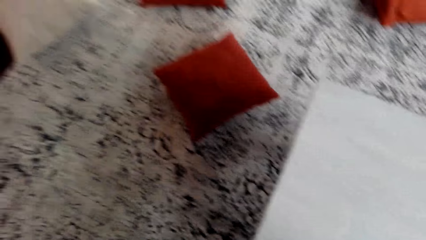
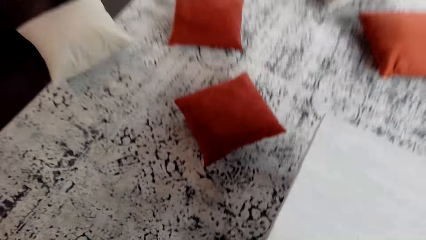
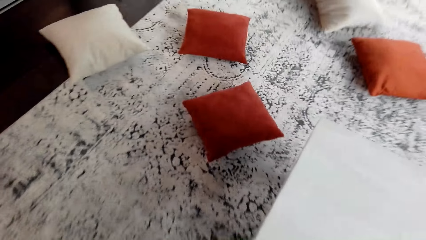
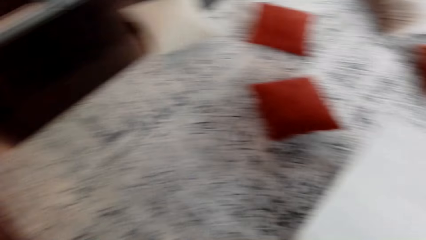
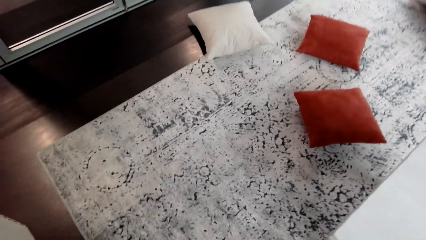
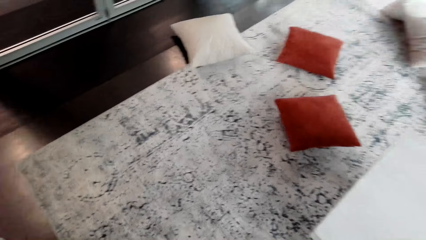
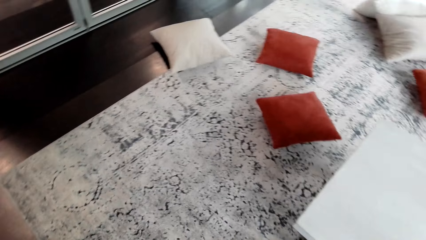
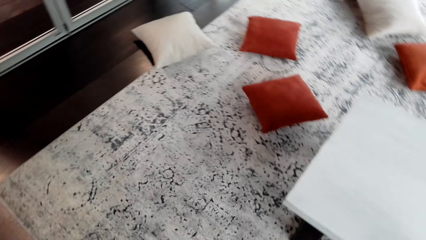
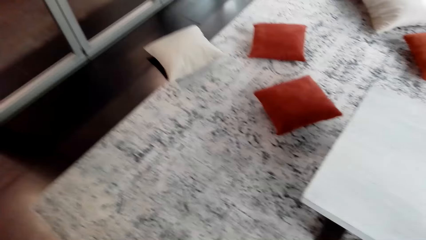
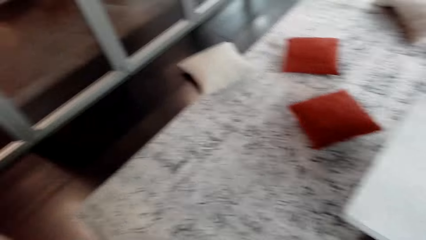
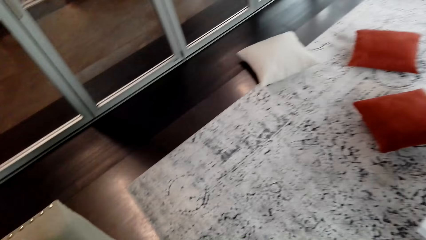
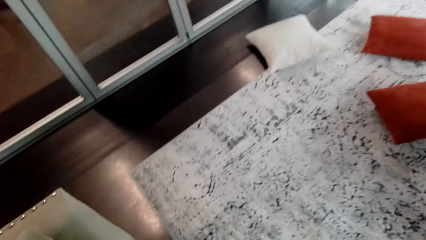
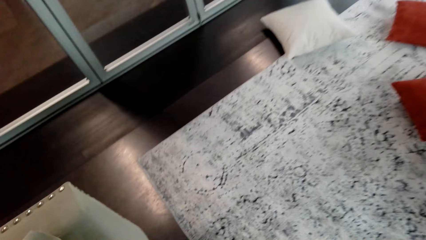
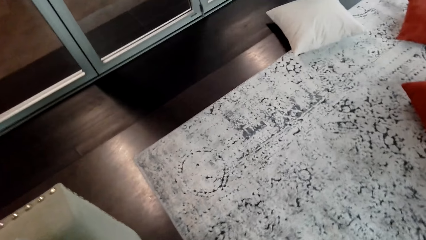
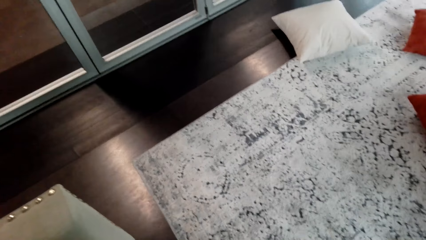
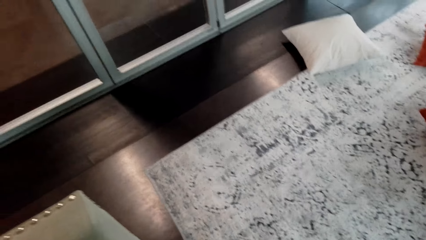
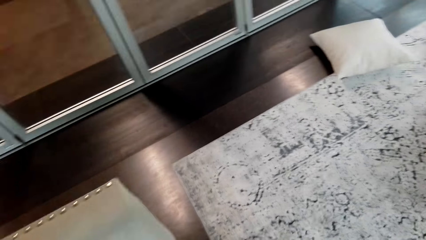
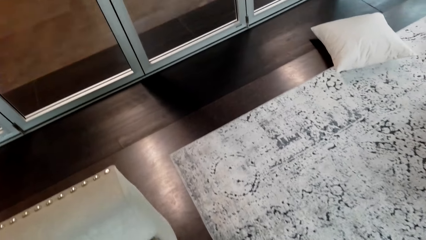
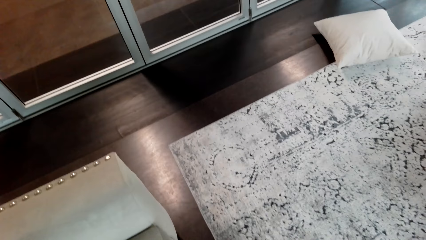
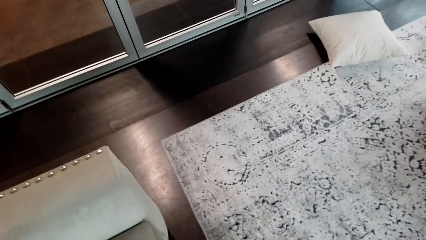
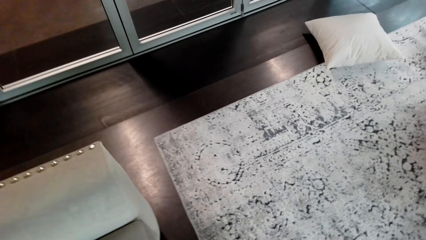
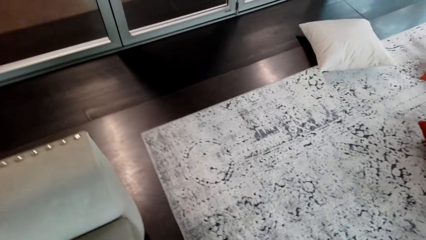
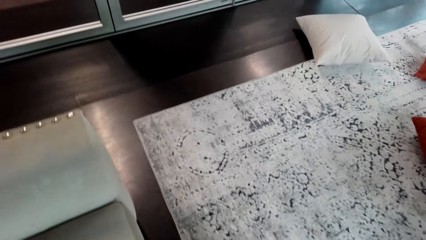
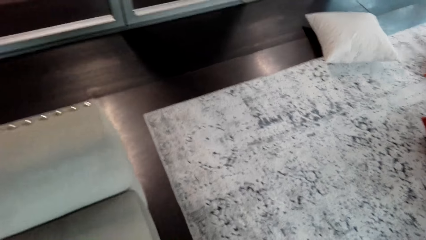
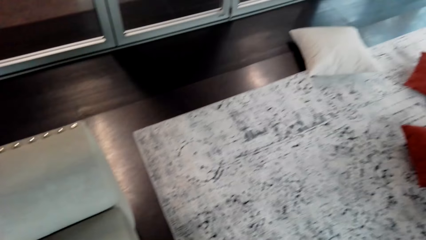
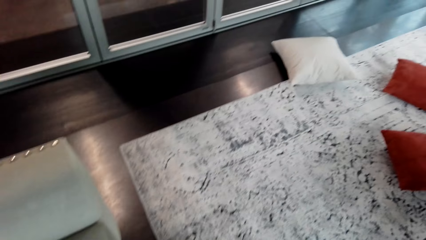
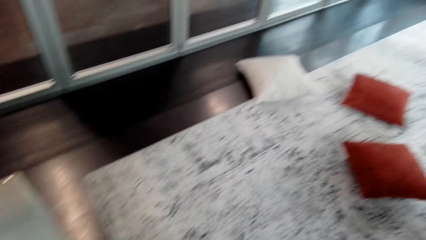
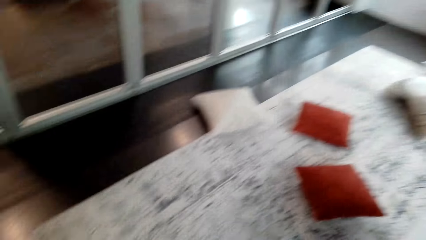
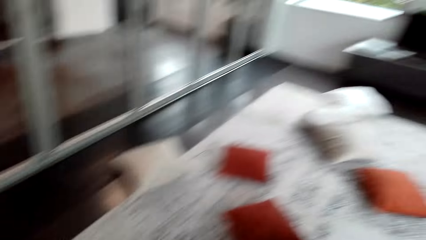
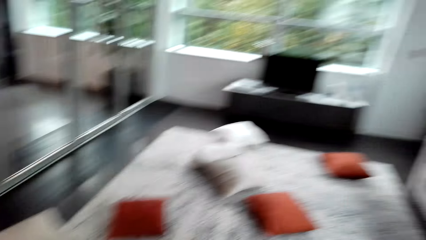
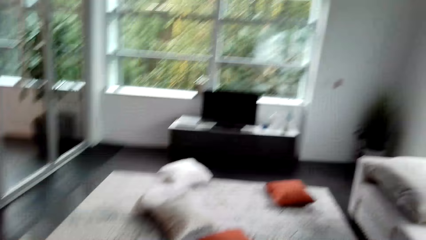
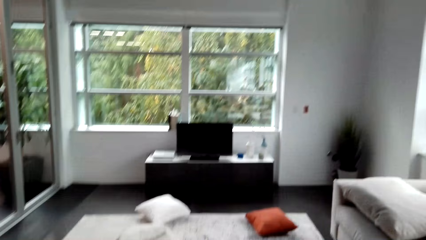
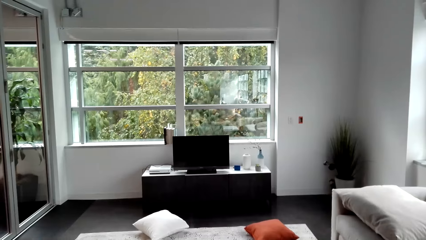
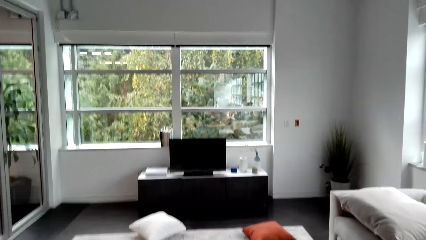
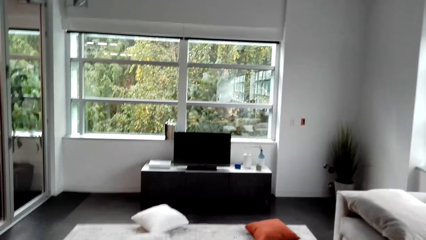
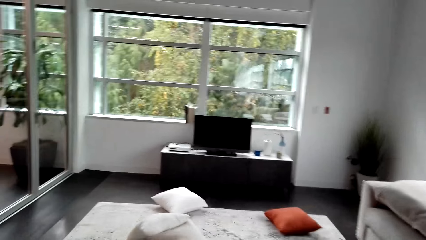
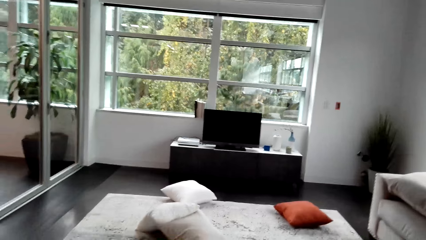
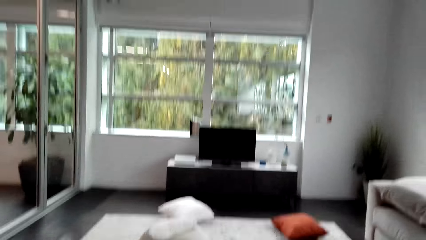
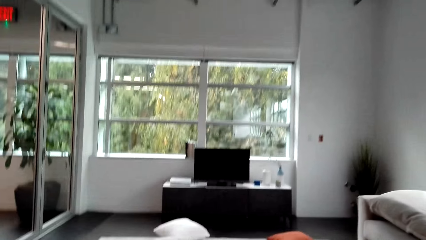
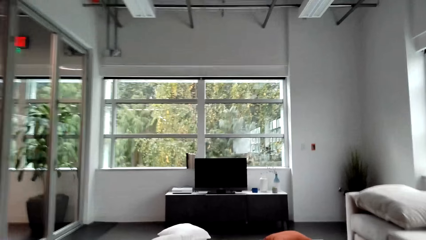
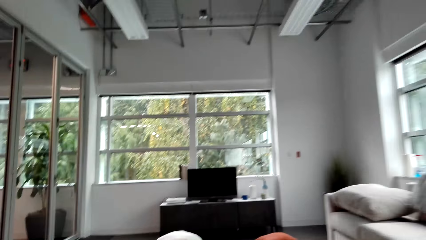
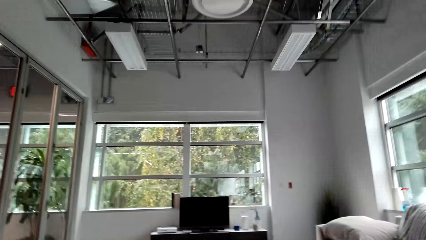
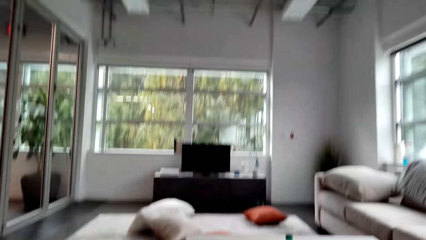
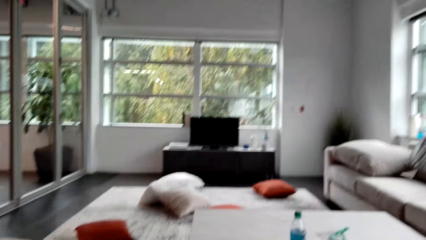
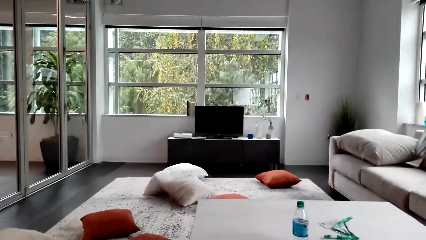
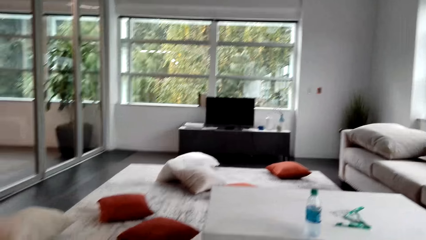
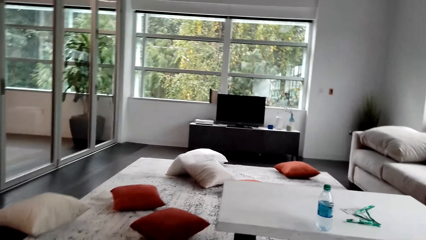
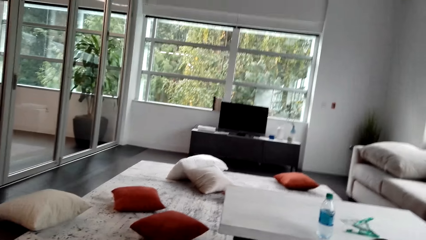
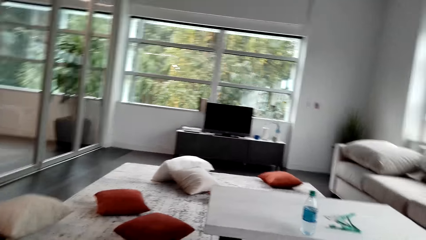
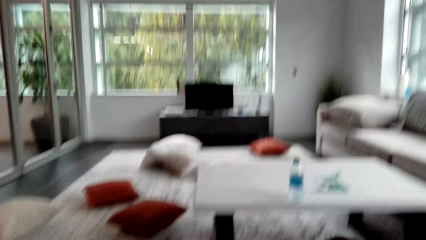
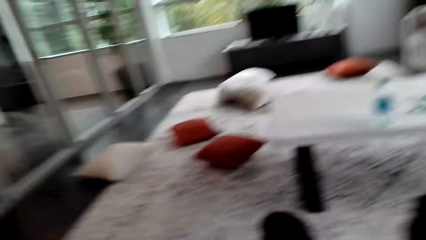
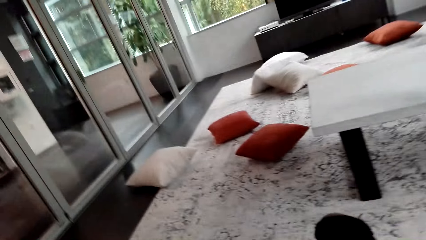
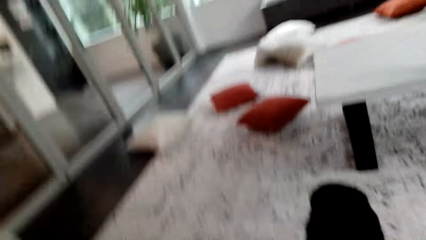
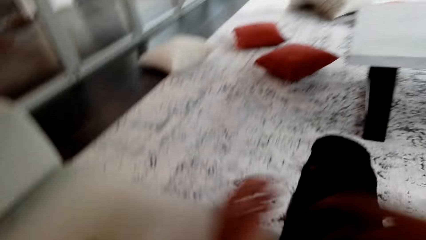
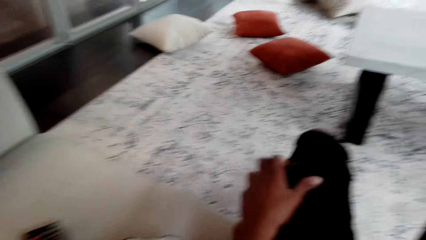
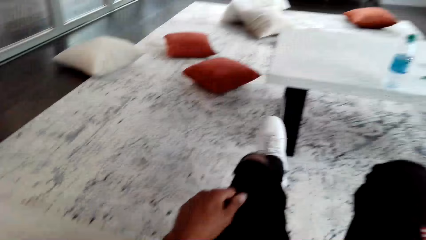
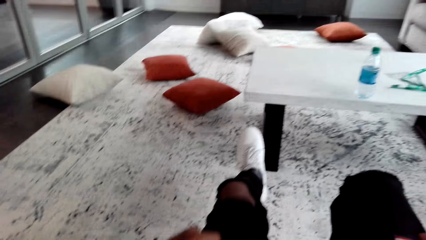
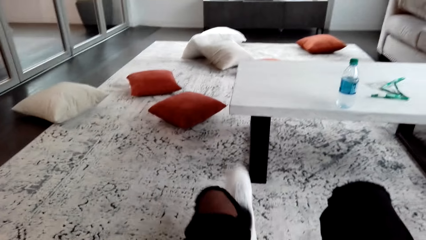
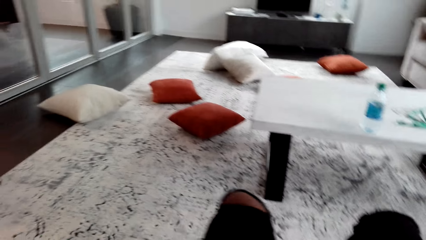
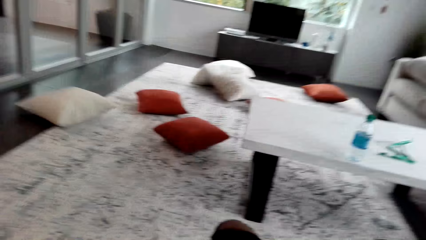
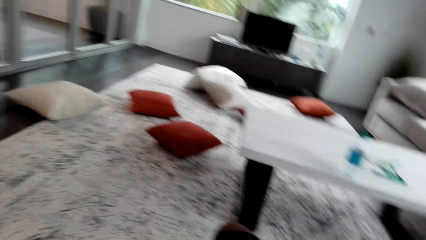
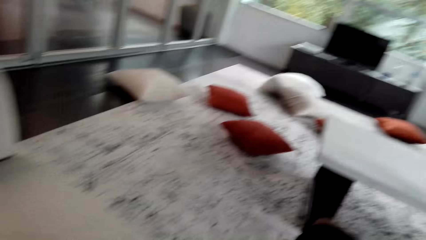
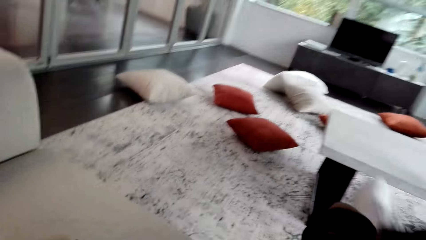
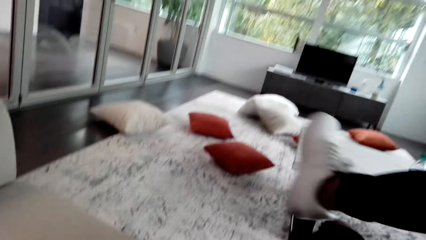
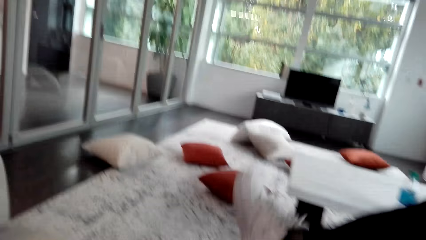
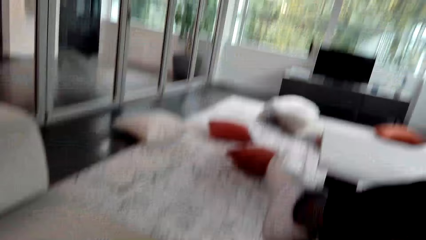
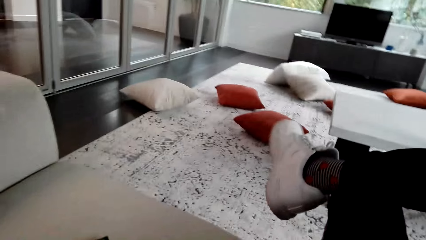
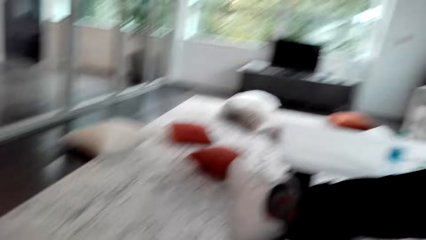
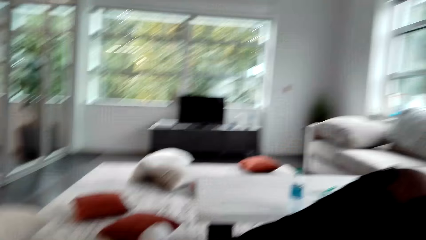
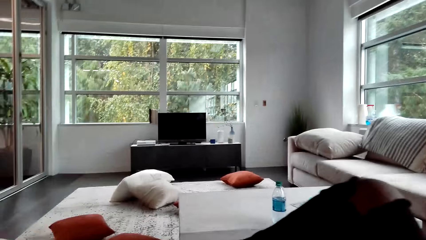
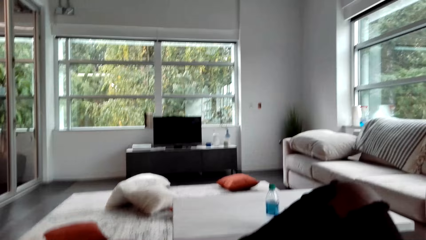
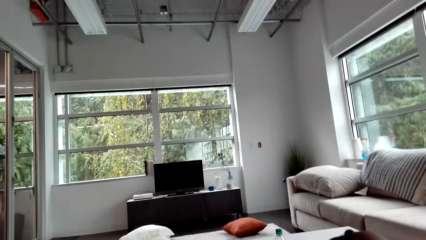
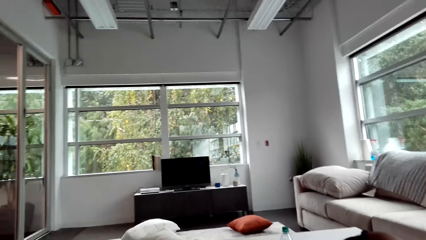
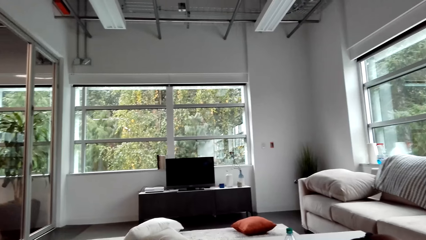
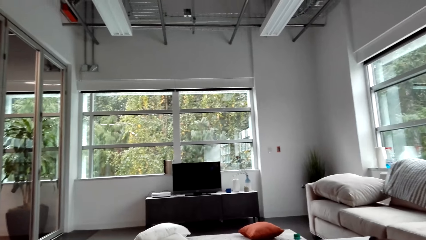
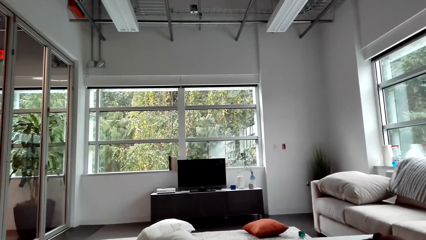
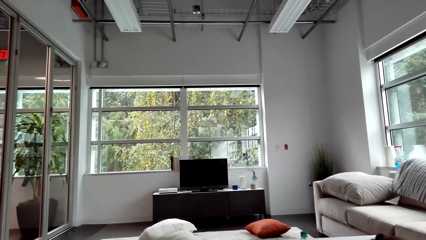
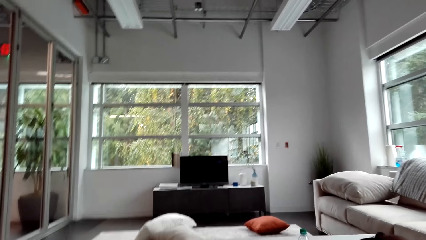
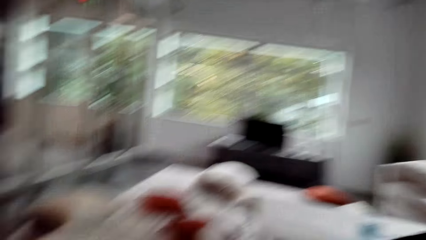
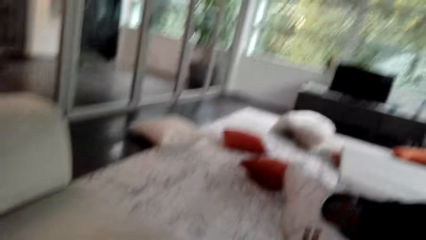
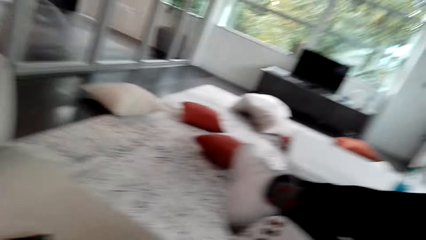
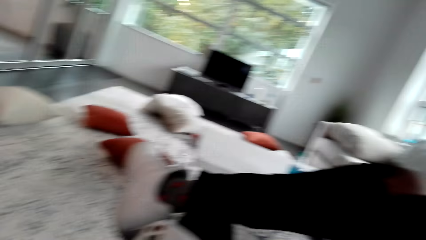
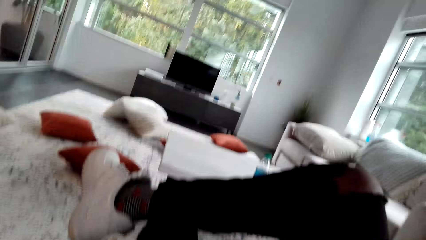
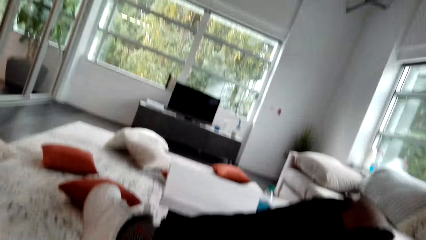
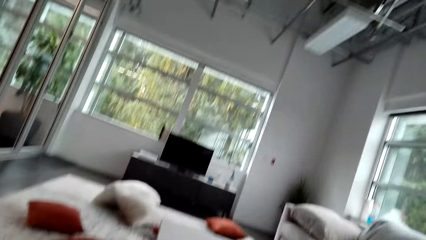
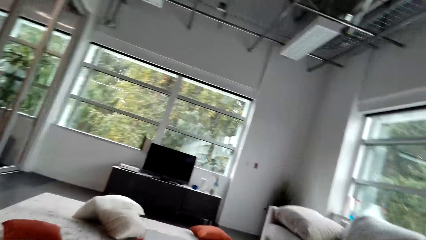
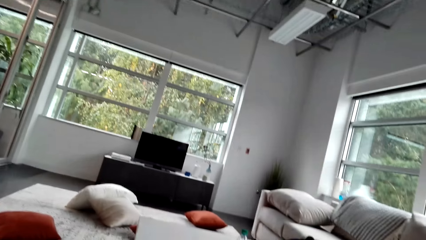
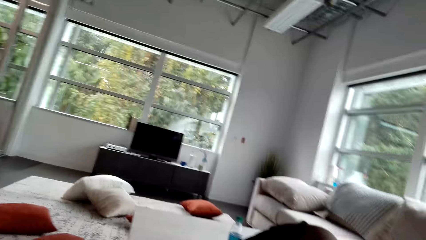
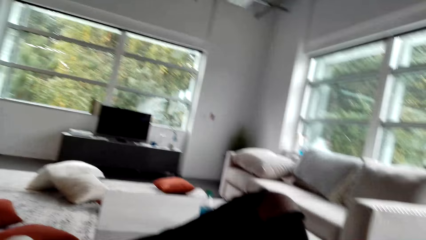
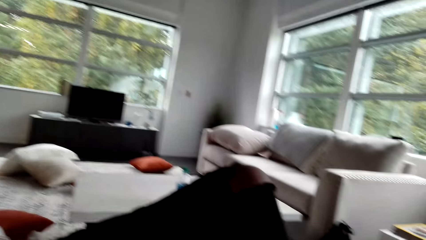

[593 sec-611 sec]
The camera wearer bends near the pillow. They stand near the seat. They sit on the sofa. They stretch the left leg and cross their legs. They use the phone.
